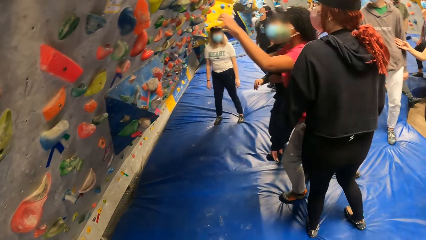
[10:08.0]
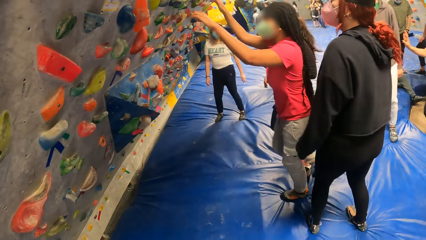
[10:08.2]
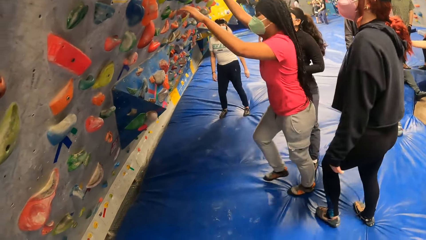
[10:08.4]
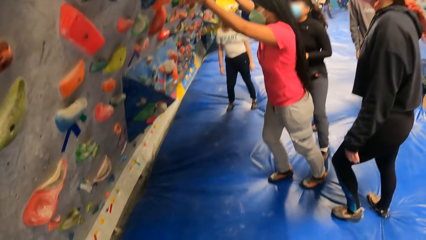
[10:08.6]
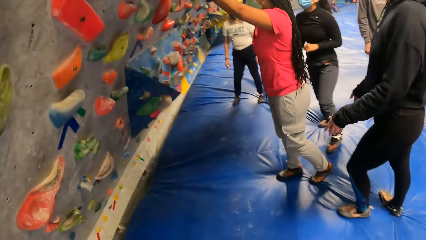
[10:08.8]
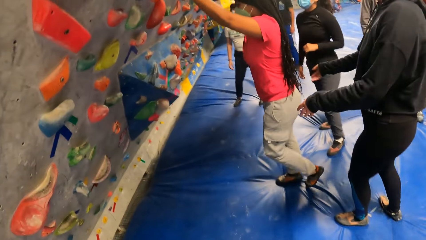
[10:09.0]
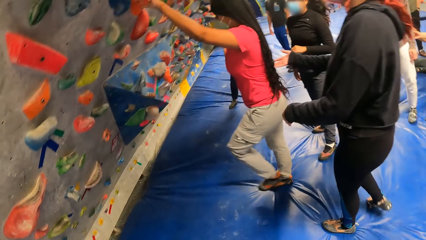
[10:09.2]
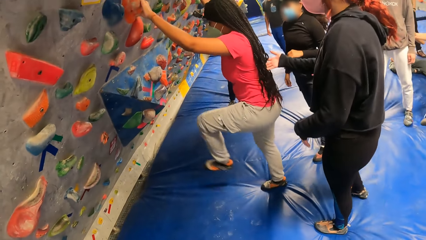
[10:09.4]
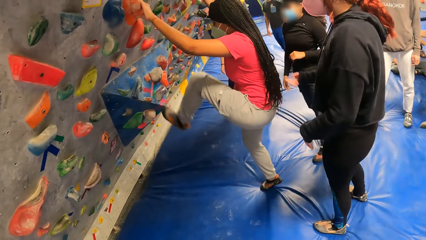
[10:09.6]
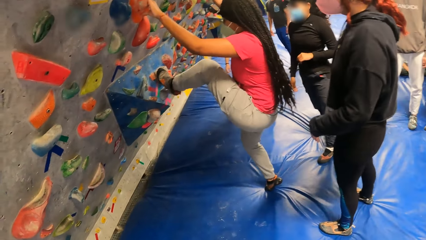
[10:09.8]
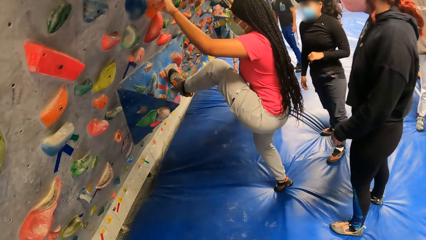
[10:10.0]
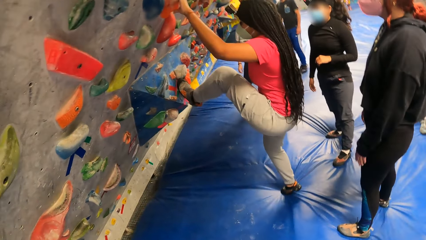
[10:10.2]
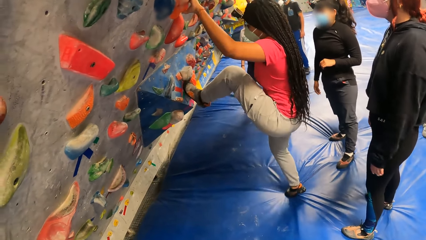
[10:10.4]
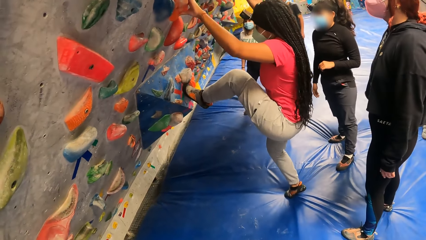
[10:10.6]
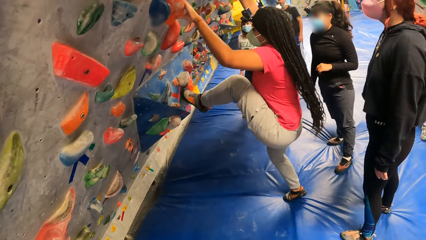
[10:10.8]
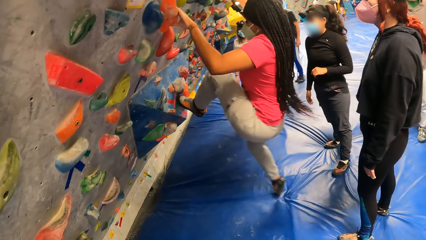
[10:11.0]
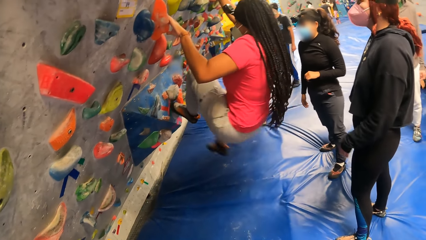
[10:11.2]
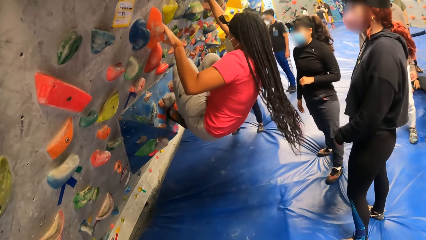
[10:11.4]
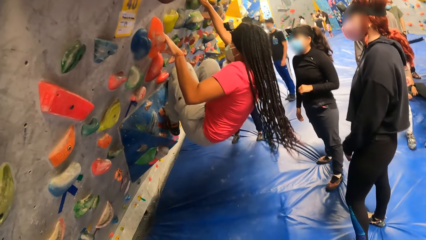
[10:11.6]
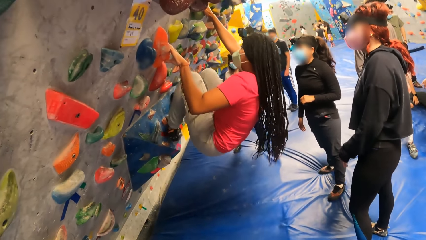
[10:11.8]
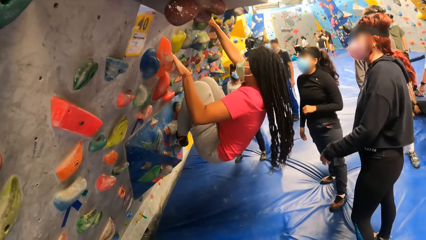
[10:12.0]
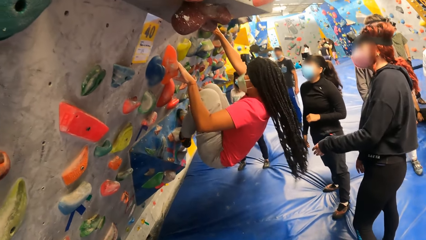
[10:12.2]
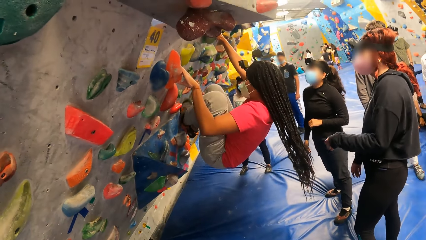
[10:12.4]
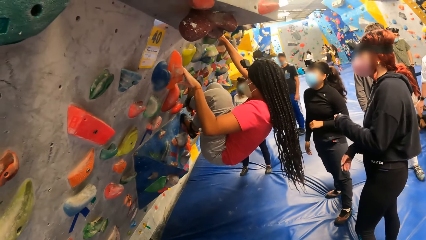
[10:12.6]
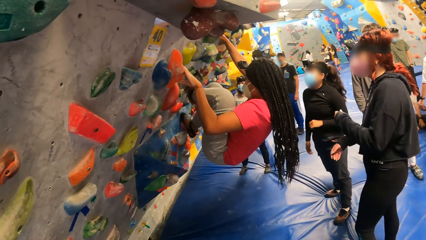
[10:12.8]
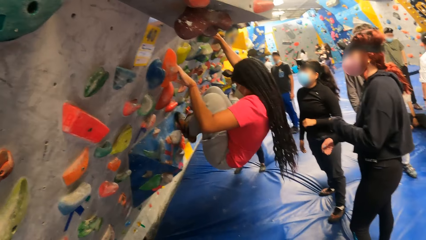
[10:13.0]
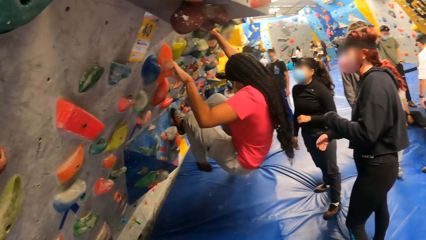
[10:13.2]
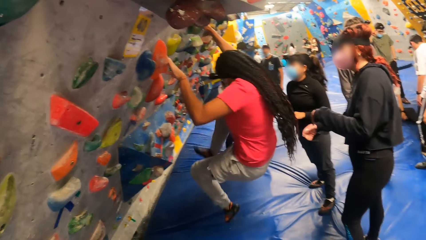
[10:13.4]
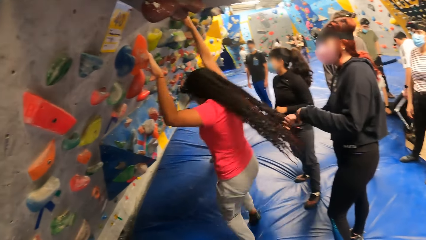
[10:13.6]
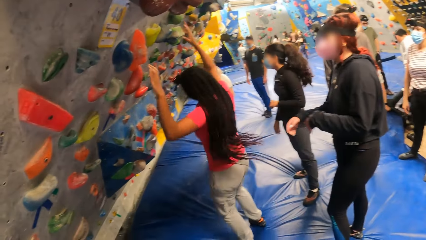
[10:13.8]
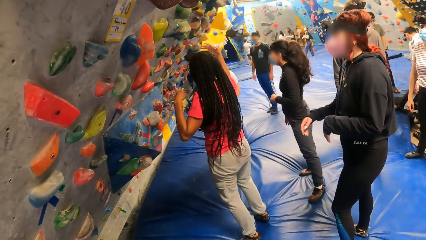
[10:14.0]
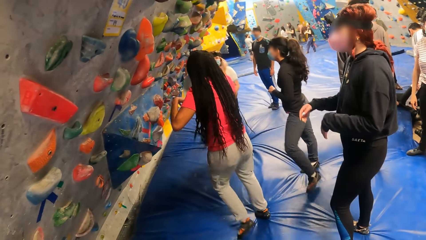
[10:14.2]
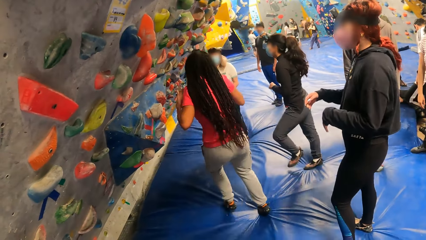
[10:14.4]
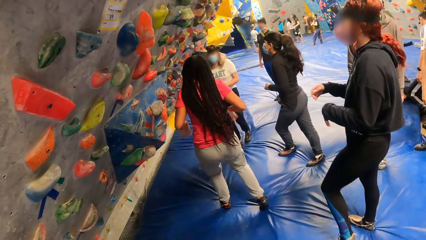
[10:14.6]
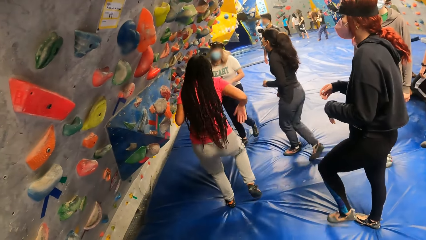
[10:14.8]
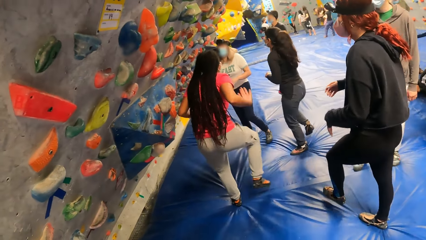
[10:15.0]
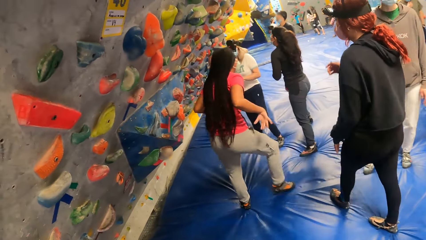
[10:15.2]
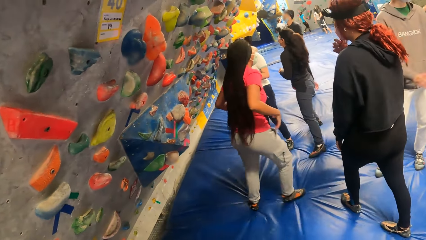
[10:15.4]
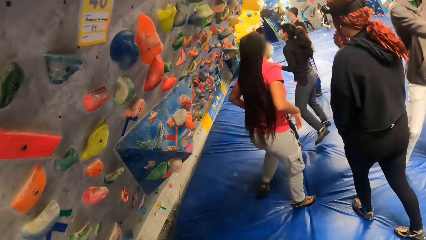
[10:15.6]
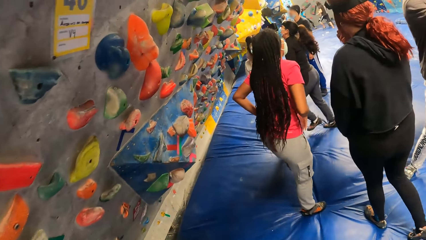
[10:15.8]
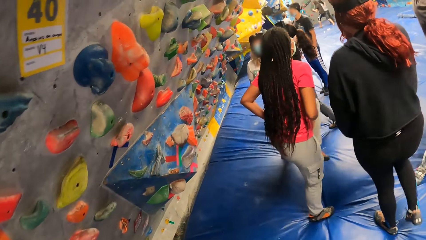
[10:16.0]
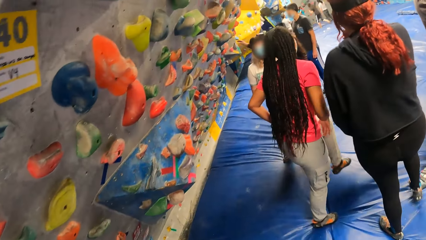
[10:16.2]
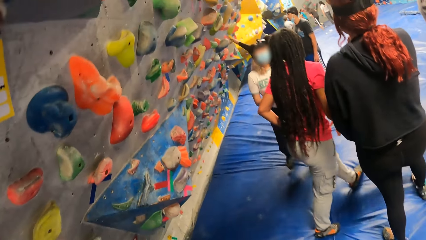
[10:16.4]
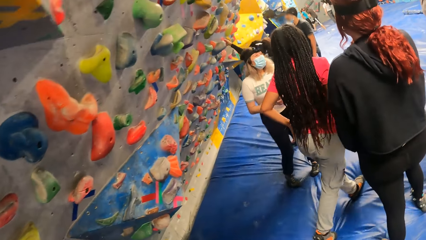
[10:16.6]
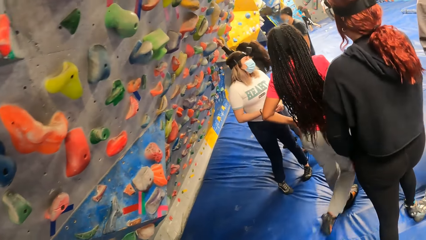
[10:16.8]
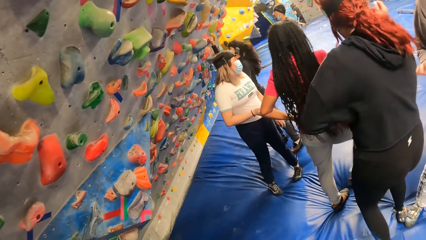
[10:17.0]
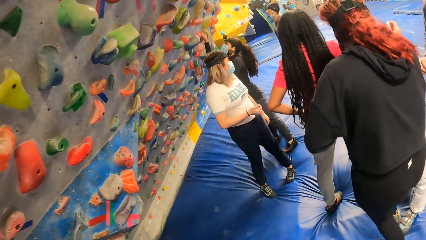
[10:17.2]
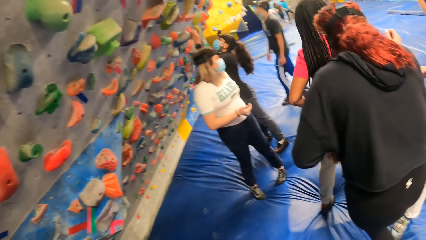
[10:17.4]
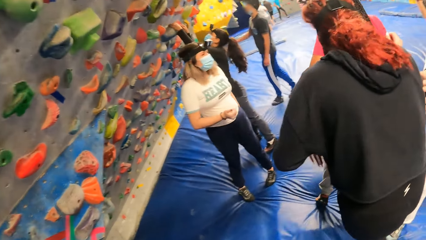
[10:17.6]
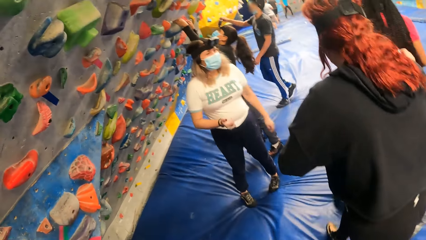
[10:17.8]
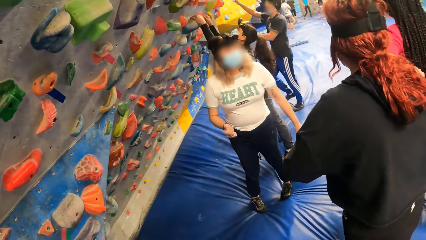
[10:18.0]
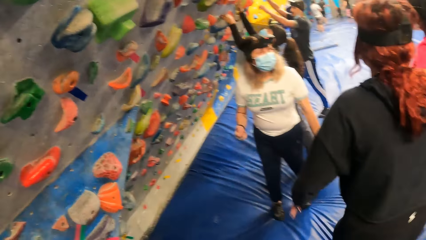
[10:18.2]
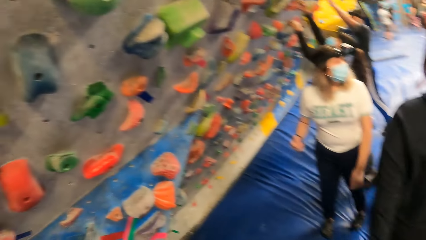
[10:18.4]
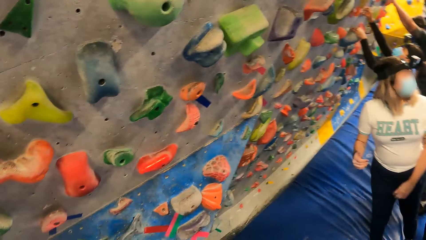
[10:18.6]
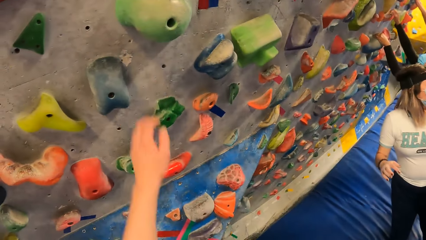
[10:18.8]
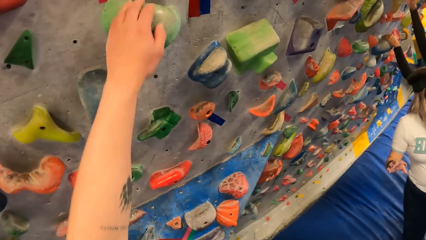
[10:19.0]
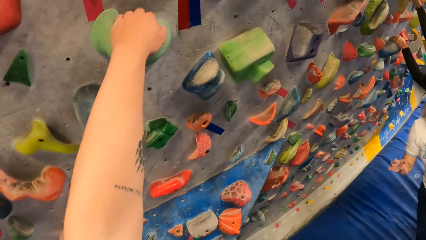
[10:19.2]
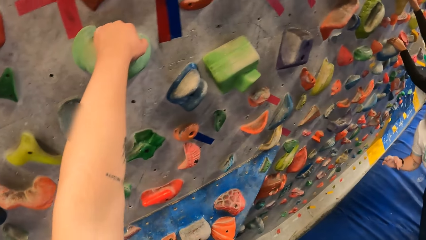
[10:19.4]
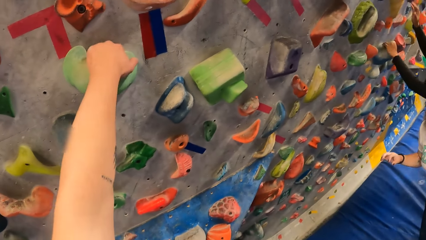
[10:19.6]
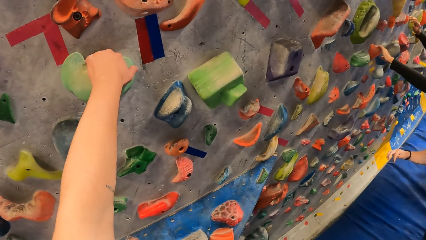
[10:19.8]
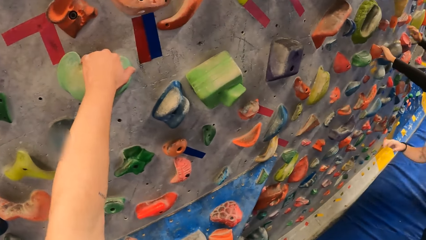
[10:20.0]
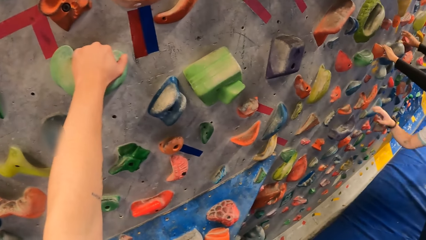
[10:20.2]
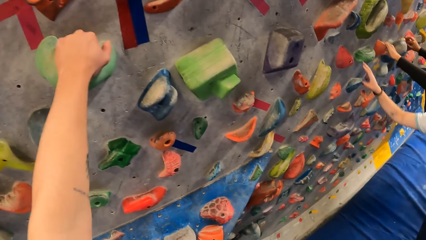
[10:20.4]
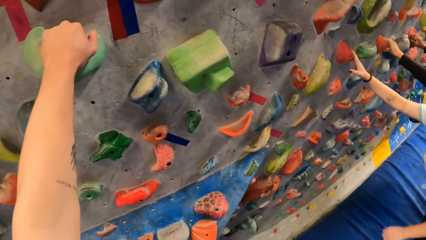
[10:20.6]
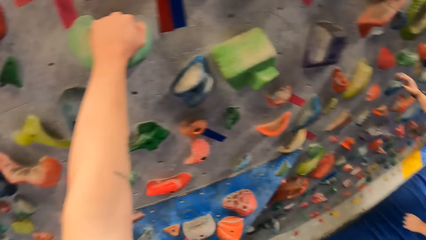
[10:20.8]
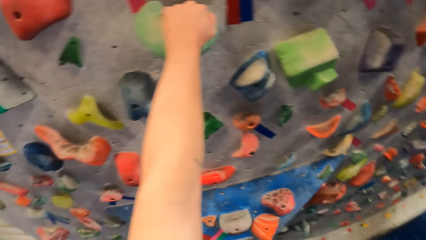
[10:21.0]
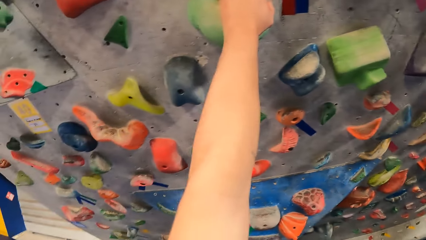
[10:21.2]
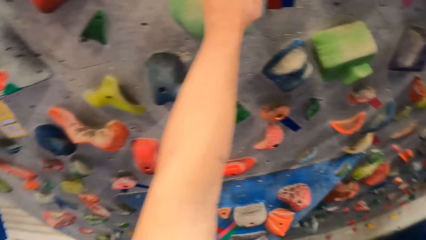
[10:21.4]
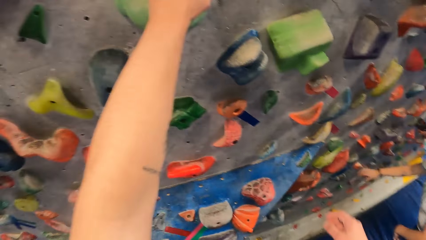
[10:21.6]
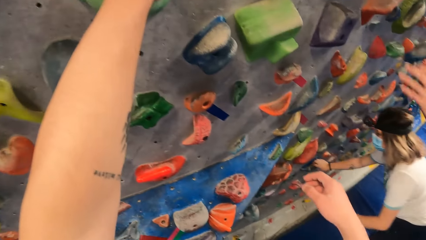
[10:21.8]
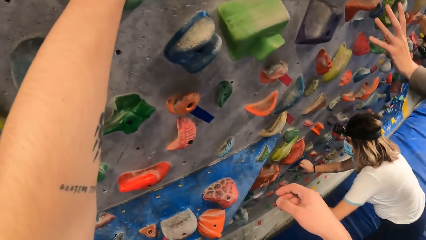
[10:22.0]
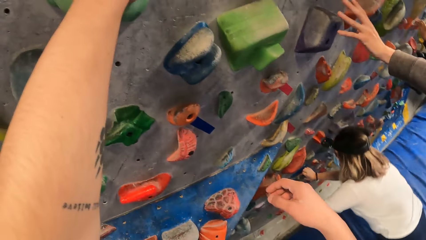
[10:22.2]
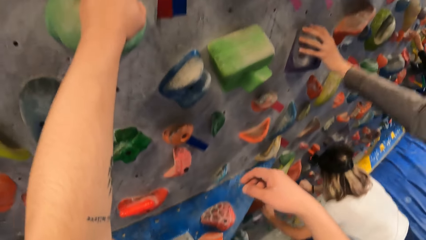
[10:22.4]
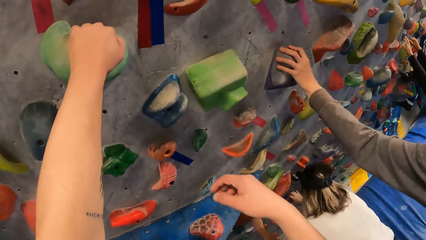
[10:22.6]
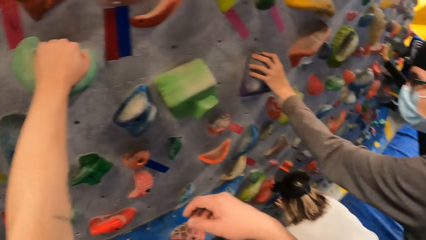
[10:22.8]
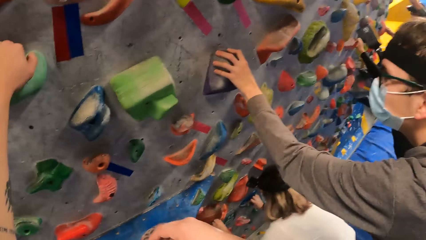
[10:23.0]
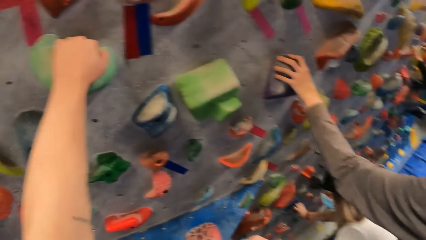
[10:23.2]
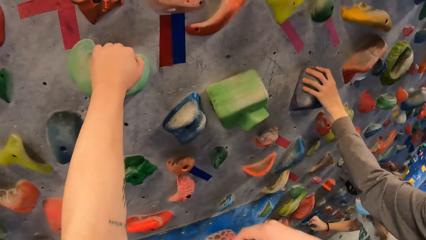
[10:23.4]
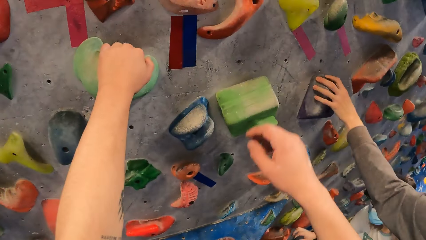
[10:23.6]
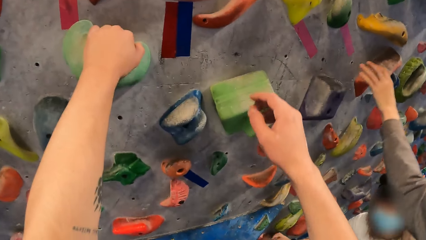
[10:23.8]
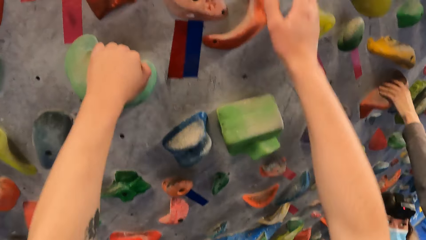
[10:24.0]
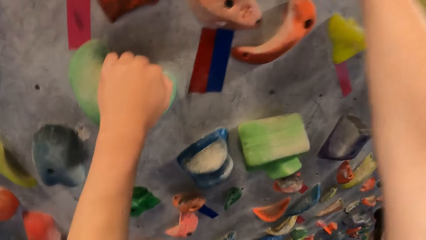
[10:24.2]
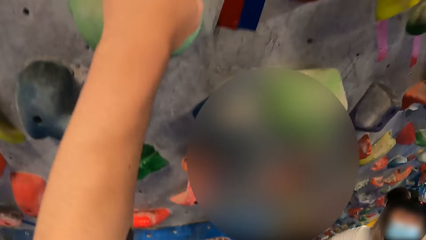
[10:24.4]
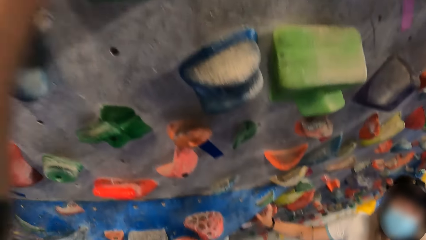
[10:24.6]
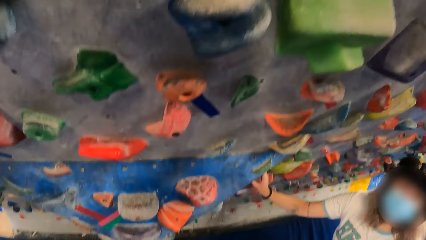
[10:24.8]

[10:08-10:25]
The camera wearer stares at people's activity. They climb the wall. They touch the climbing wall.
